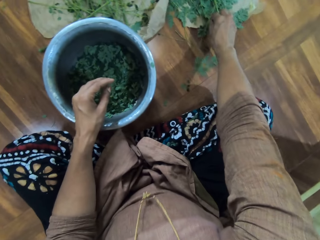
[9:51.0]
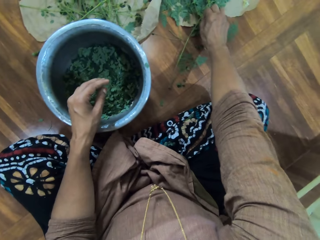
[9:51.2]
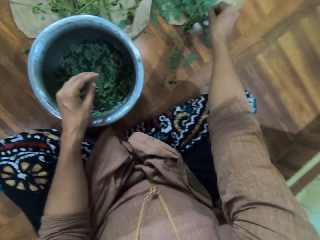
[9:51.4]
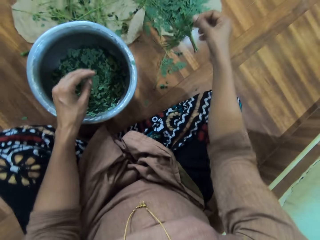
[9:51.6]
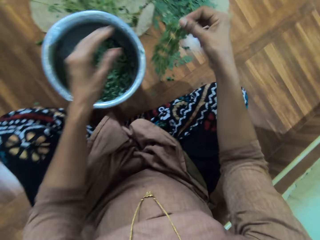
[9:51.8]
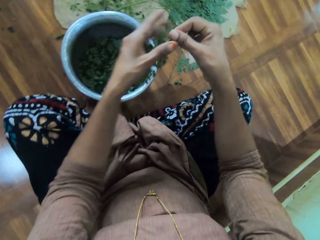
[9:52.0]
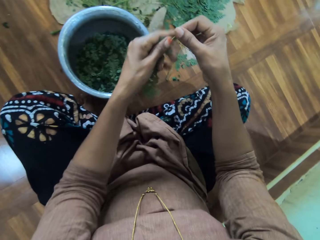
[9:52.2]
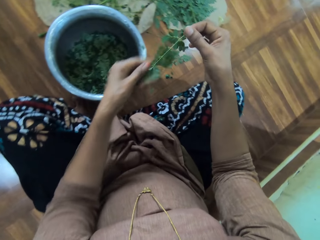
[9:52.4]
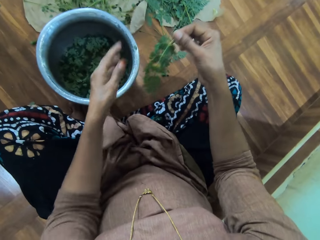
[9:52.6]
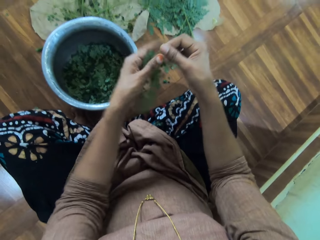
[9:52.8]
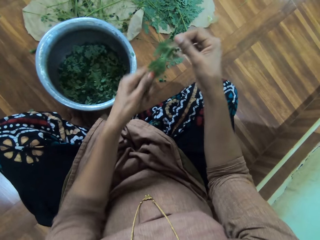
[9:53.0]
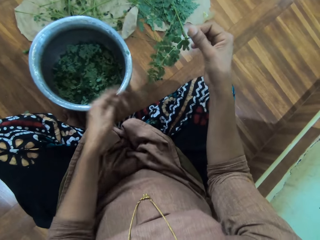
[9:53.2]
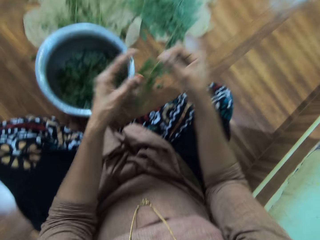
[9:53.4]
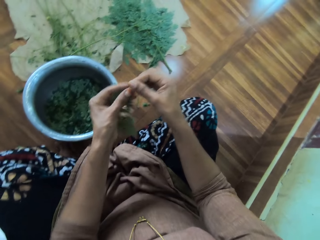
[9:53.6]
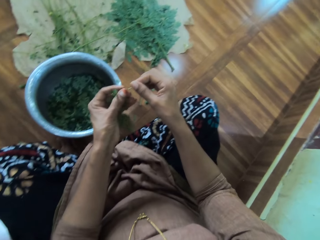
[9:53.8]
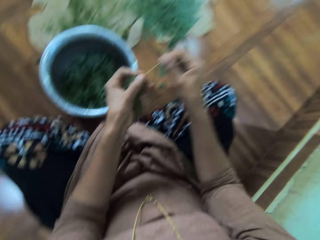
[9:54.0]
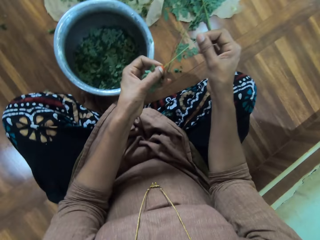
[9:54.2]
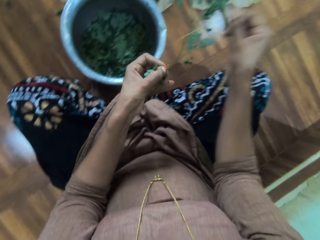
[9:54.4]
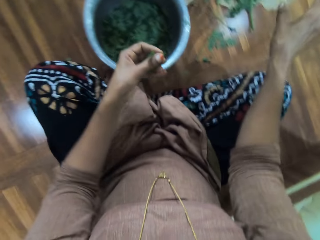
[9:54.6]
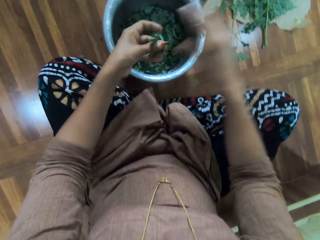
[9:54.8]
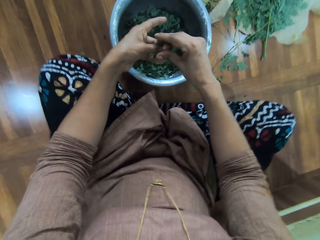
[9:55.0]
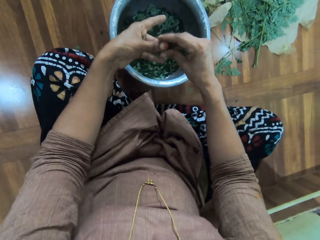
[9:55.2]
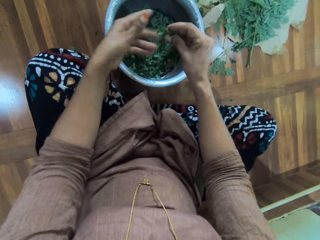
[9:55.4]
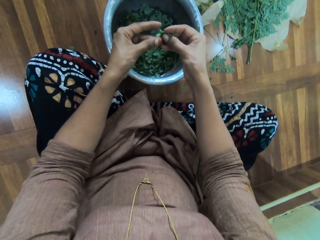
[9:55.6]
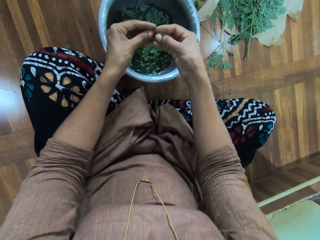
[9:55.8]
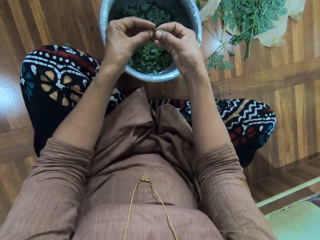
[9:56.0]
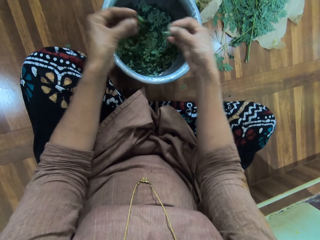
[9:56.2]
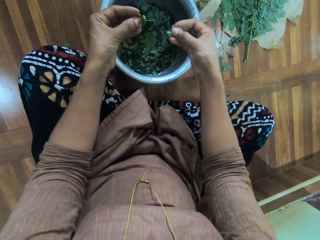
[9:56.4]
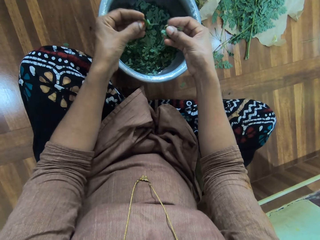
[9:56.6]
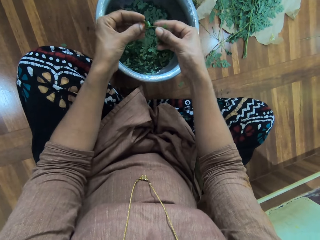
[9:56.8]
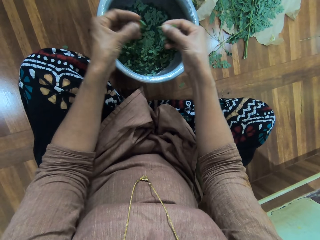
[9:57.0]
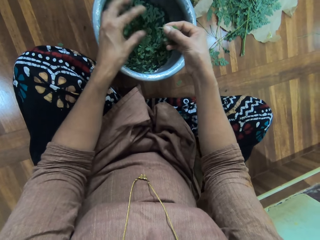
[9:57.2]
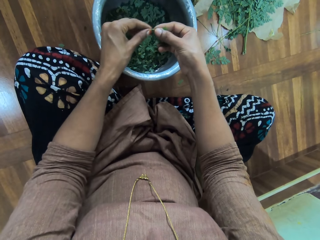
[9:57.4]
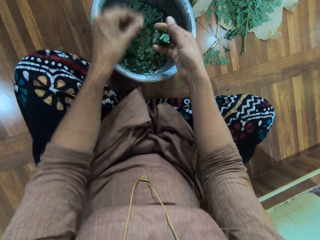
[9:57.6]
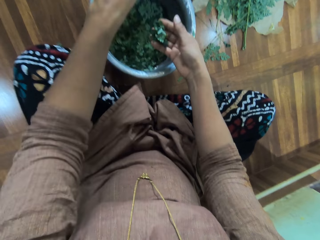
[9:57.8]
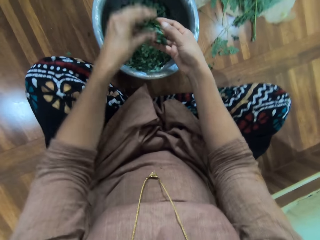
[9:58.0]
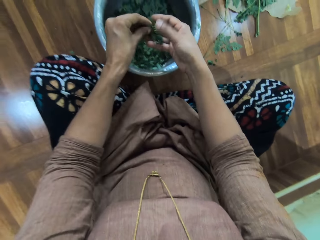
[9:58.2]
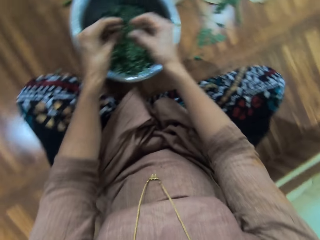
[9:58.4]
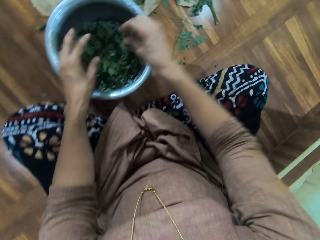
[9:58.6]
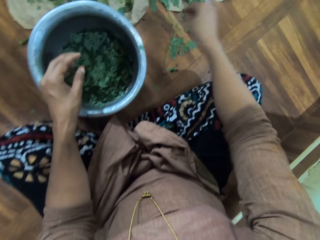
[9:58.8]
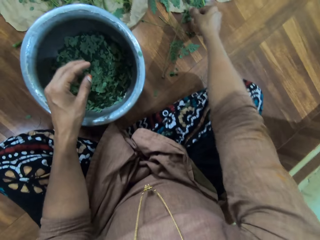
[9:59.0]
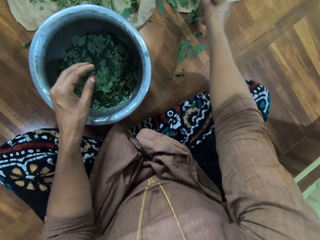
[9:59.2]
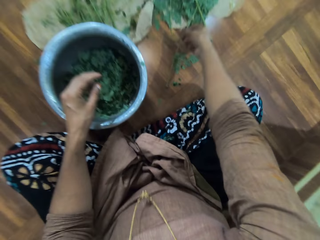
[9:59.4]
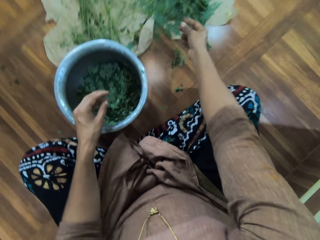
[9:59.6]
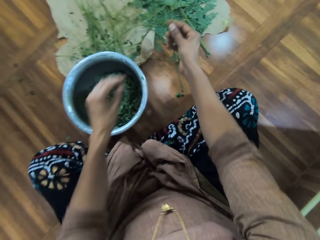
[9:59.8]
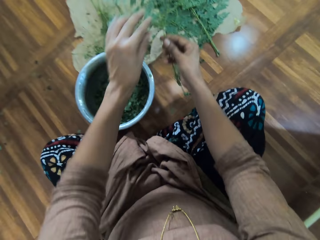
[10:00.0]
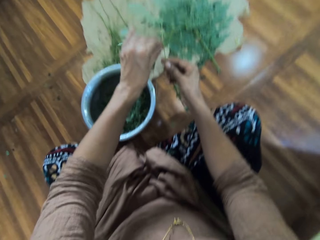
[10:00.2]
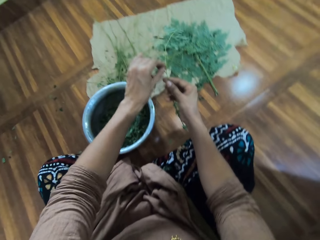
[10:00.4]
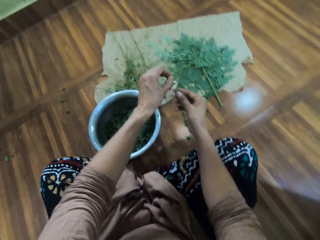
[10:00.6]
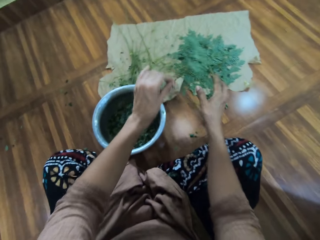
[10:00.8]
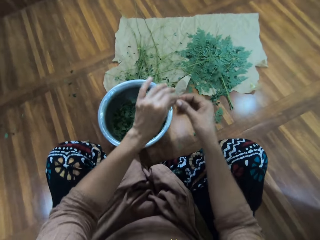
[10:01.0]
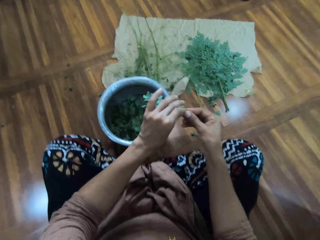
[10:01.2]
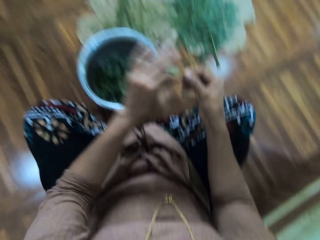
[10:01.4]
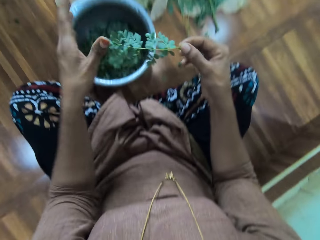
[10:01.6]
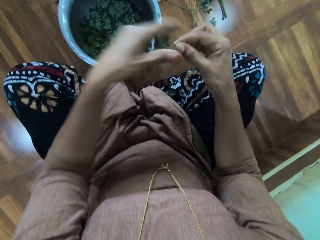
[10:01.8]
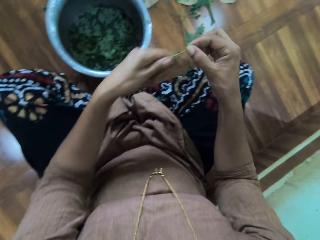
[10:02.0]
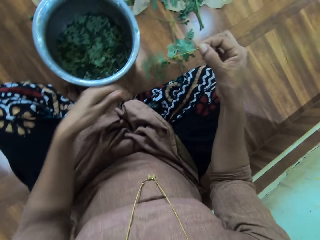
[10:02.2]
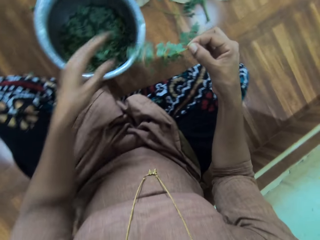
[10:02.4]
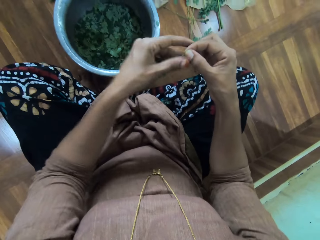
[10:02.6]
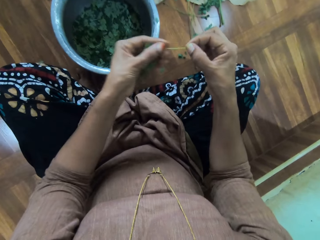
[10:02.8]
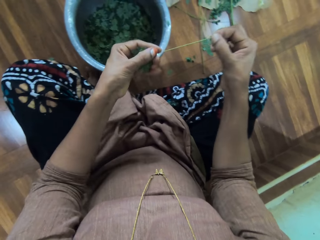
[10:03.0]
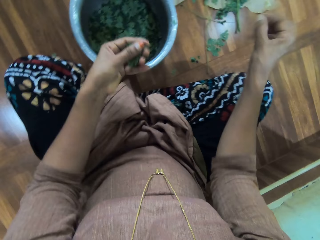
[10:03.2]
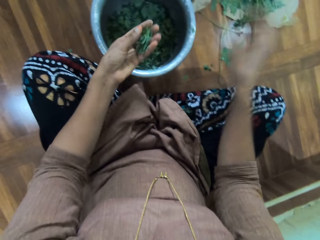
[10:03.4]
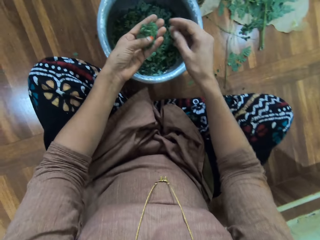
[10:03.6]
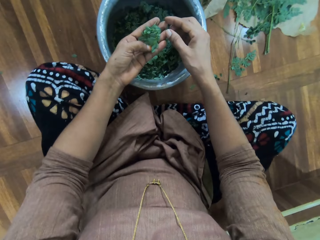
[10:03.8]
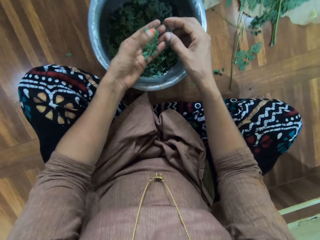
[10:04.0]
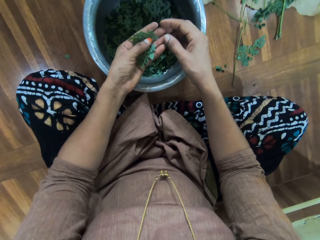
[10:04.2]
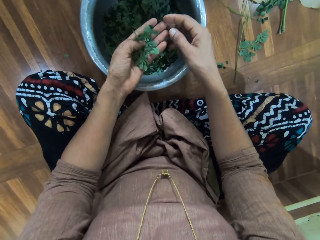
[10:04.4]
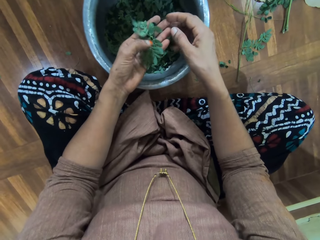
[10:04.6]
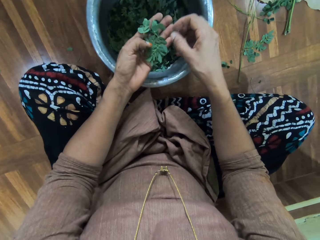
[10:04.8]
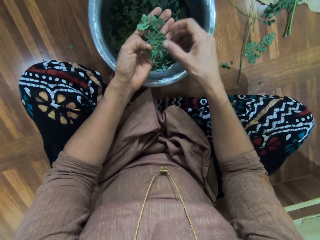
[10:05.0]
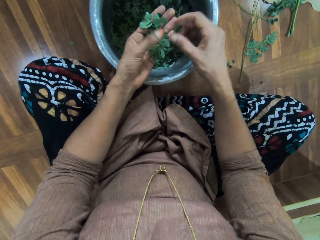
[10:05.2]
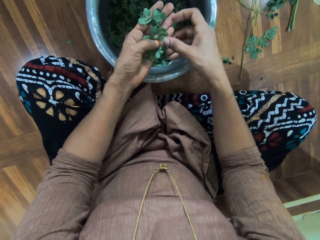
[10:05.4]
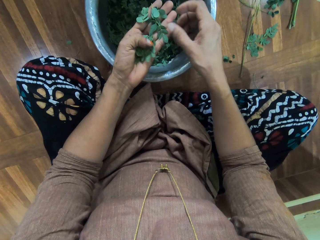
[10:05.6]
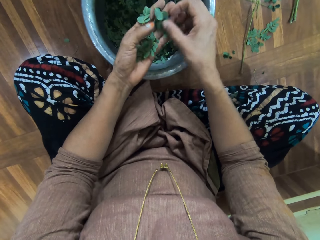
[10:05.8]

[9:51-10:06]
The camera wearer cuts the branch or stalk from the main branch. She picks a leaf stalk. She rubs the leaves on the branch with her left hand. She talks to a man. She holds the branch with both her hands. She removes the leaves from the branch. She throws the branch on the floor. She talks to the man. She holds the branch with both her hands. She removes the leaves from the branch. She places the branch in her right hand. She throws the leaves in her left hand in the pot. She holds the branch with both her hands. She throws the branch on the floor. She holds the branch with both her hands. She throws the leaves in her hands in the pot. She picks up another branch. She cuts the branch from the main branch. She breaks the leaf stalk. She throws the branch on the floor. She holds the branch with both her hands. She rubs the leaves on the branch with her left hand. She holds the branch with both her hands. She removes the leaves from the branch. She throws the branch on the floor. She inspects the leaves.

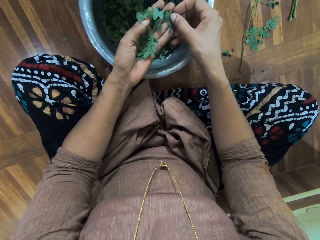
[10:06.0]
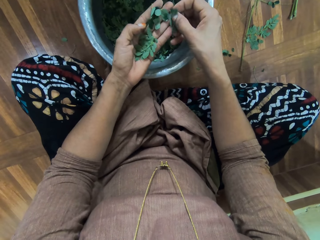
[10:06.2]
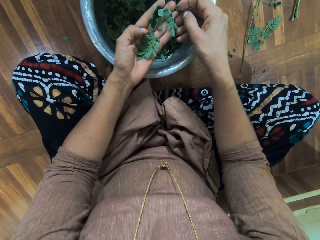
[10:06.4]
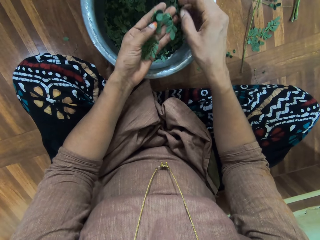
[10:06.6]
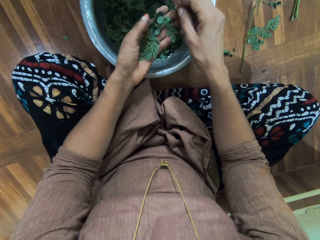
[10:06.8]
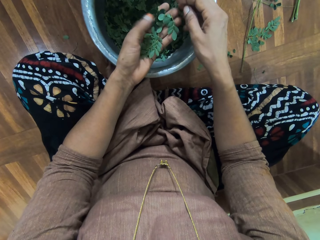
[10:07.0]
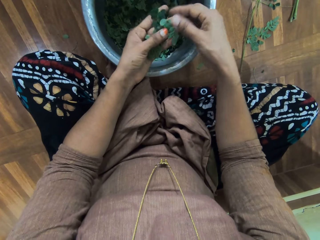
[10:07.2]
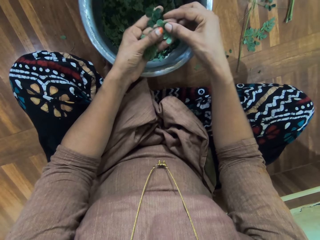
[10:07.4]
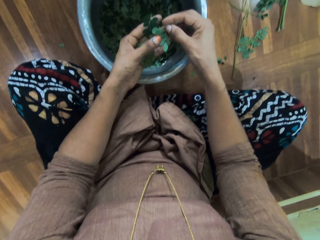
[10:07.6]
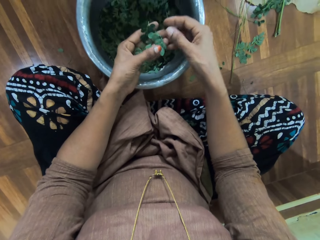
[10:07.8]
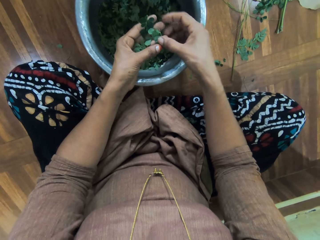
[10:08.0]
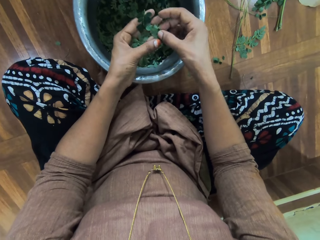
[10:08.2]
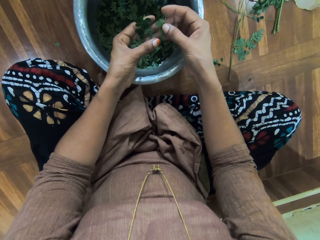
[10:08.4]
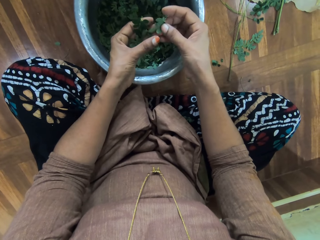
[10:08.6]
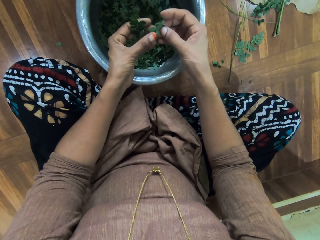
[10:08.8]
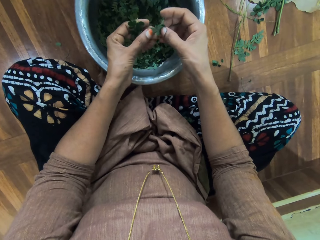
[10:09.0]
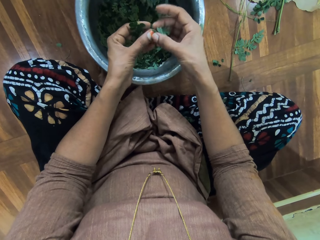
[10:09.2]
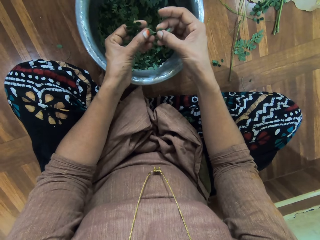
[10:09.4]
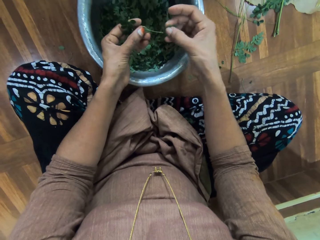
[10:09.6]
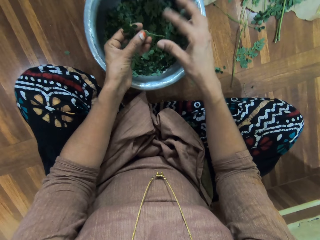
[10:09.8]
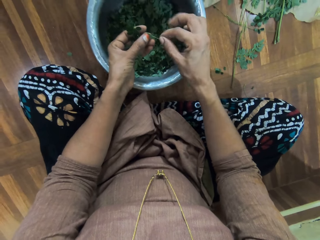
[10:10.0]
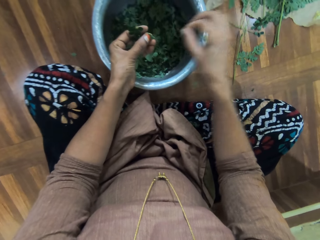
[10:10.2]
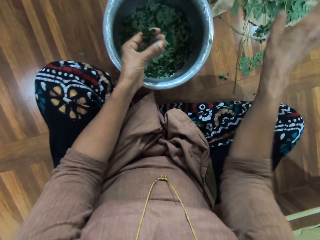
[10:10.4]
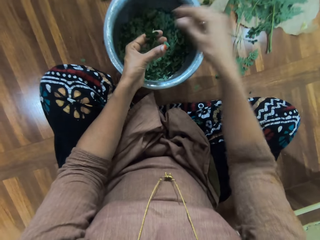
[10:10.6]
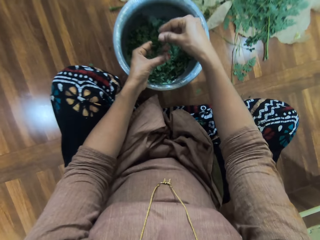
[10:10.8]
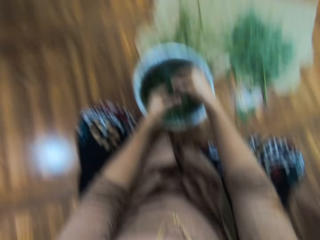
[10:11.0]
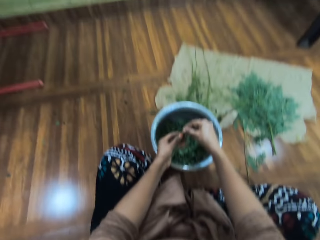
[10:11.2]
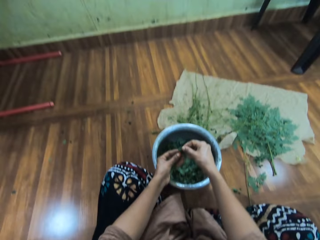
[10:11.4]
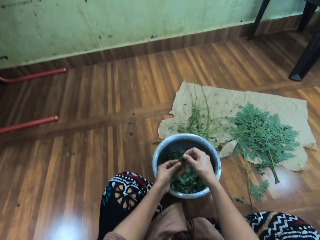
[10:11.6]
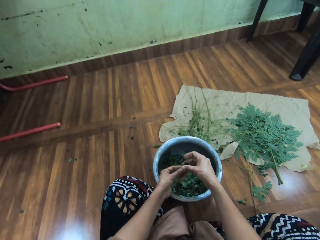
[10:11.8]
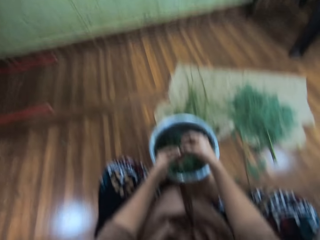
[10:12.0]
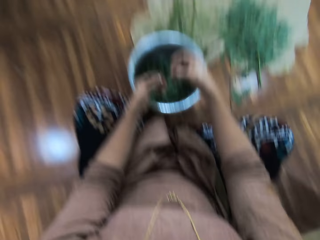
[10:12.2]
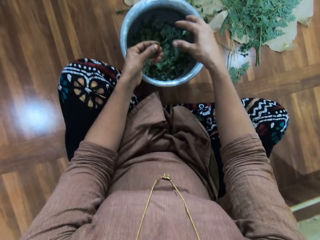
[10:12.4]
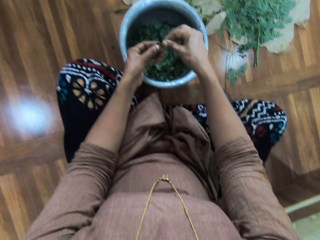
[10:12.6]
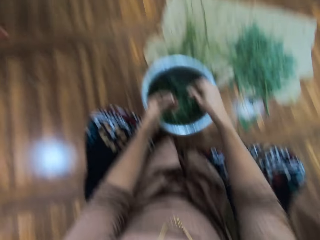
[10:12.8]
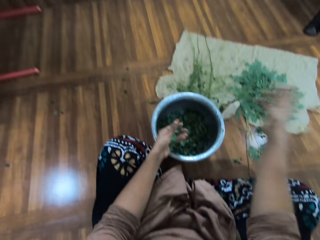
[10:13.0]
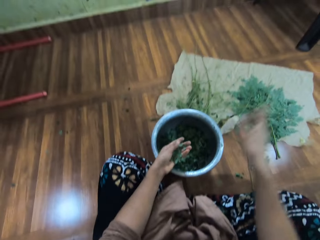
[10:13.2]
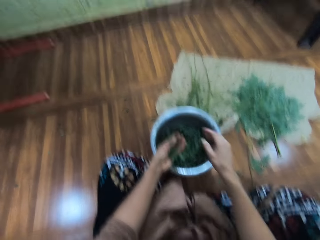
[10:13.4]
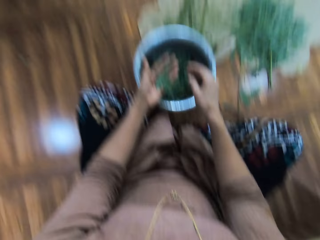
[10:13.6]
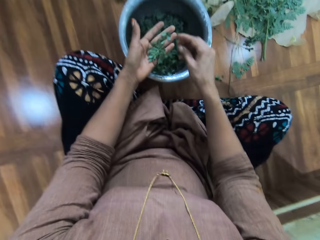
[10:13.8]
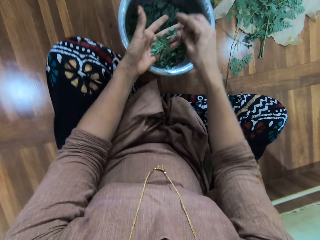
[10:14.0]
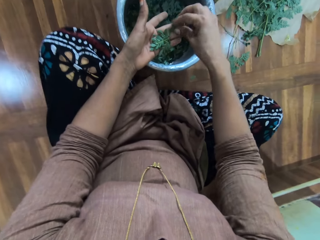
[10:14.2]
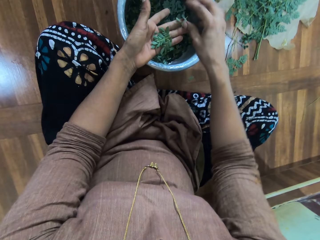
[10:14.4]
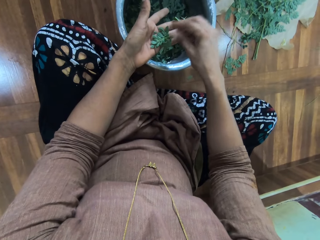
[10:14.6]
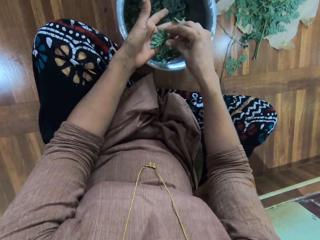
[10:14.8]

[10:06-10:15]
The camera wearer holds the branch with both her hands. She removes the leaves from the branch. She throws the leaves in her right hand in the pot. She cuts the branch with her right hand. She holds the branch with both her hands. She throws the branch on the floor. She holds the leaves with both her hands. She separates the leaves. She throws the leaves in her right hand in the pot. She cuts the branch with her right hand. She throws the branch on the floor. She inspects the leaves. She moves the leaf towards the edge of her left palm.
